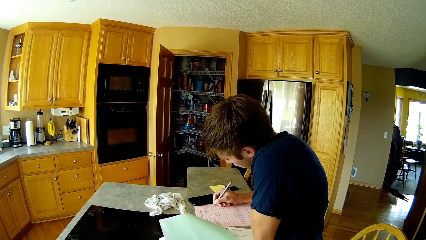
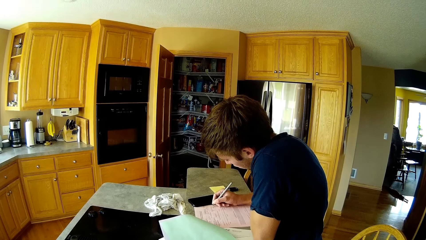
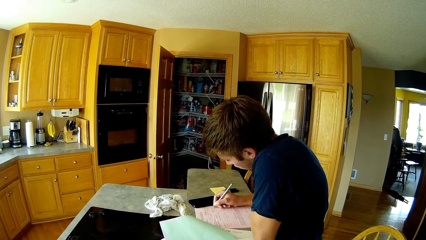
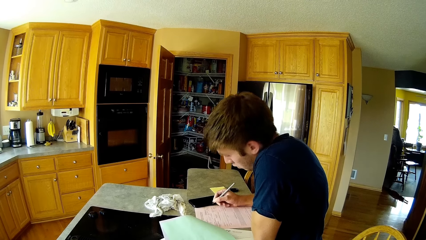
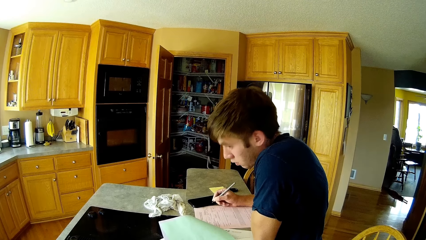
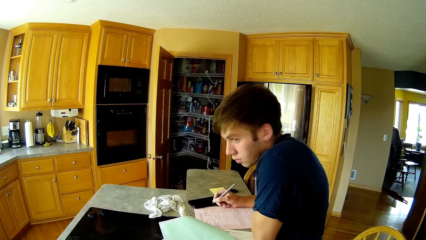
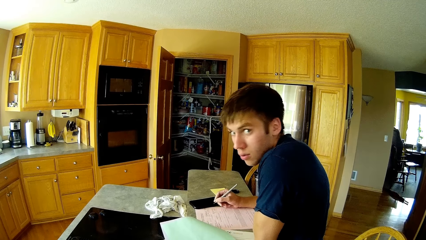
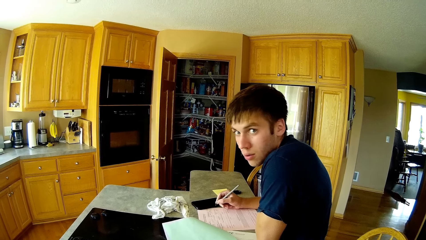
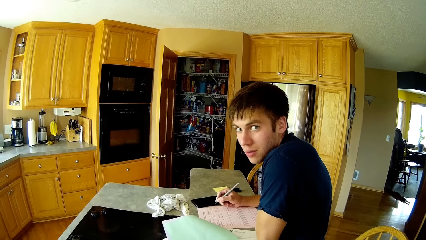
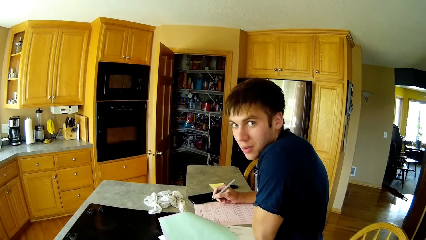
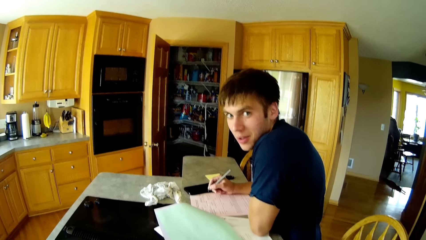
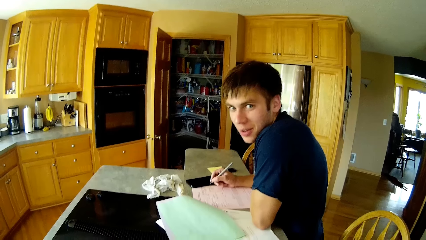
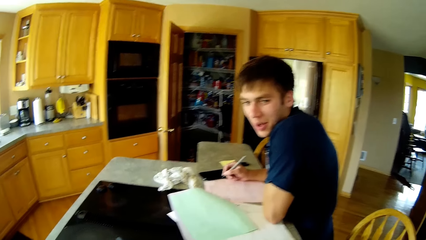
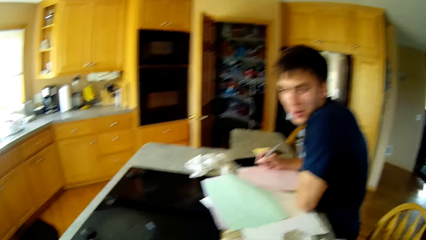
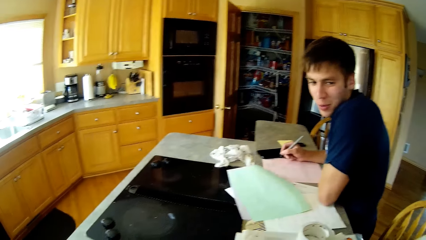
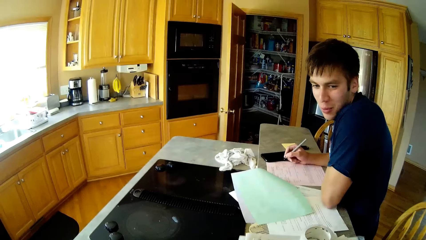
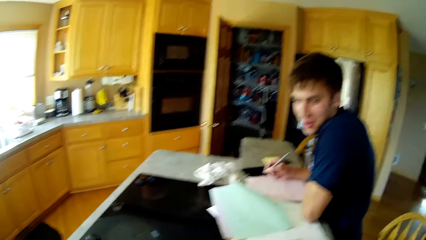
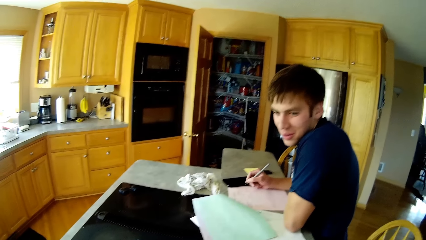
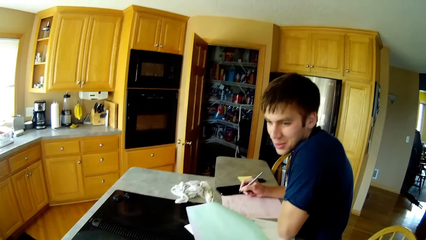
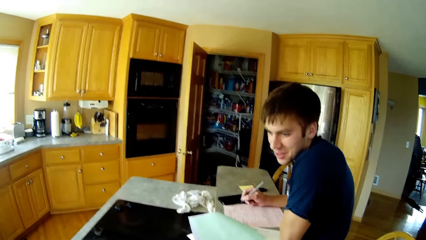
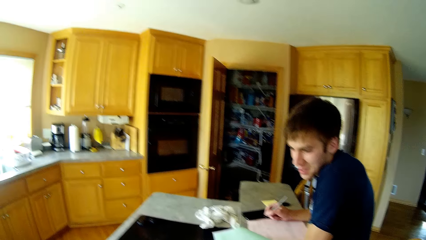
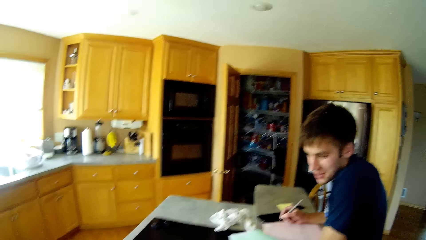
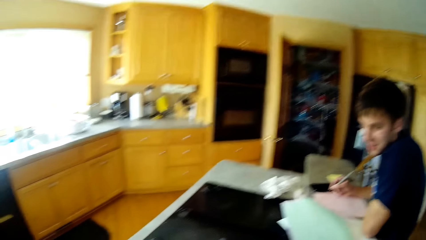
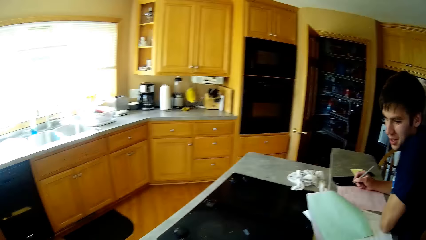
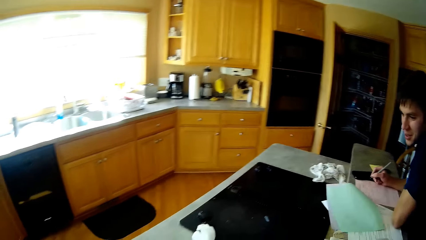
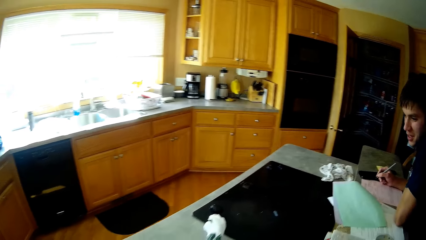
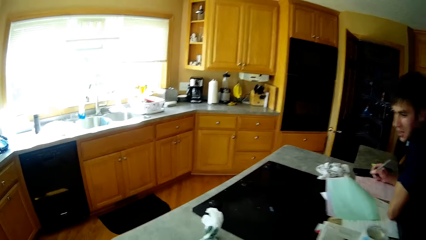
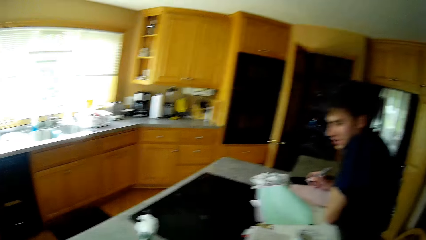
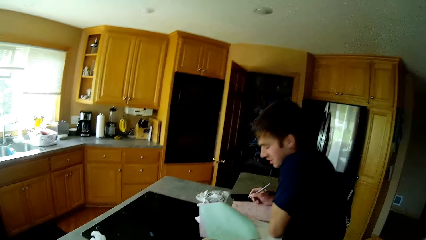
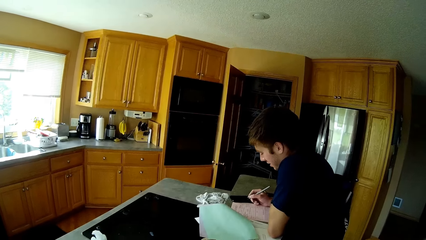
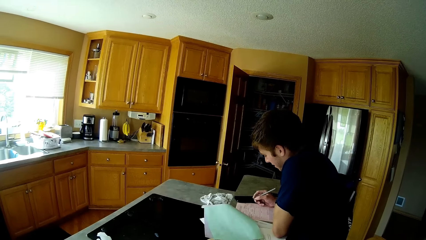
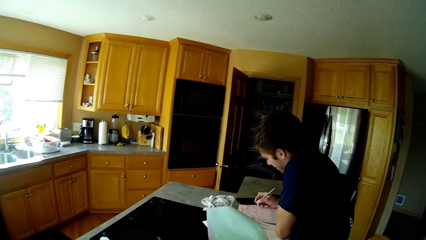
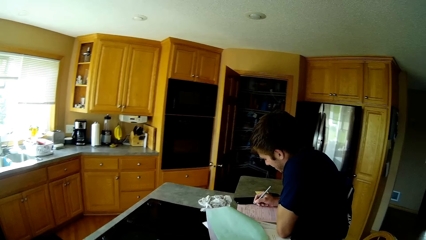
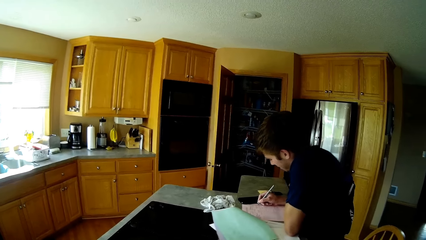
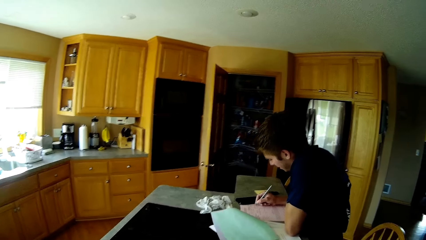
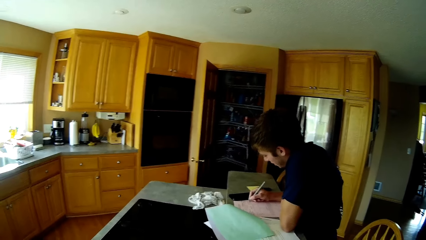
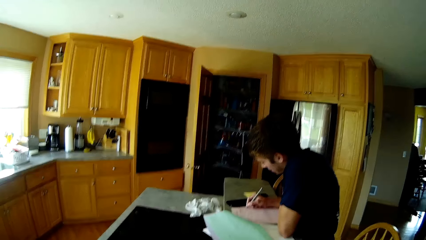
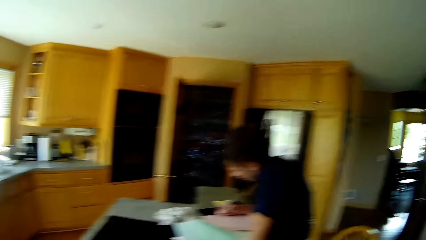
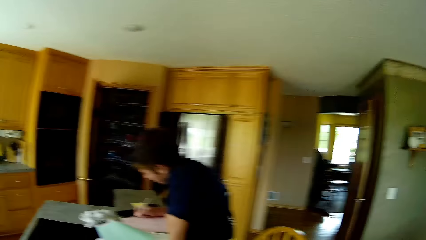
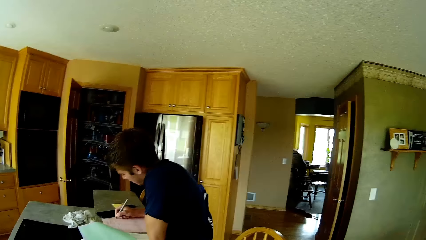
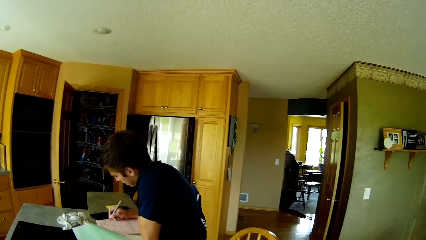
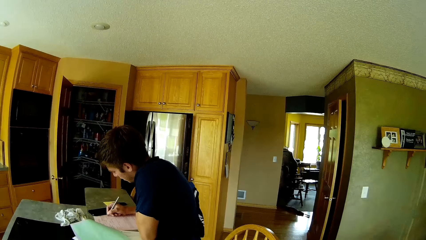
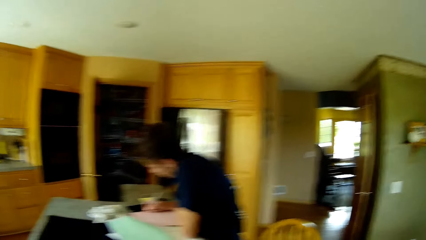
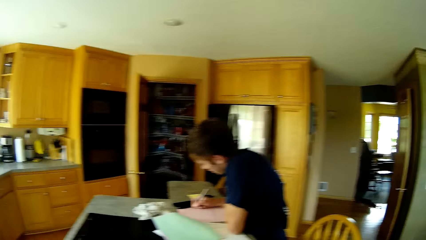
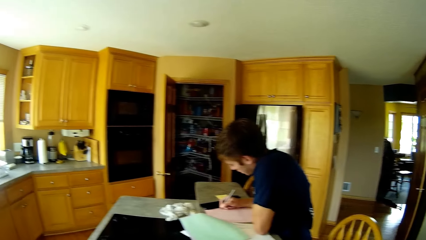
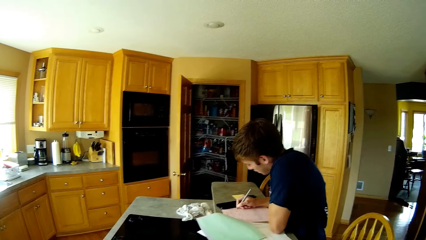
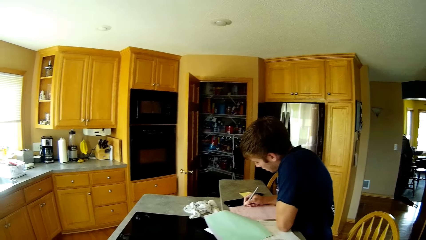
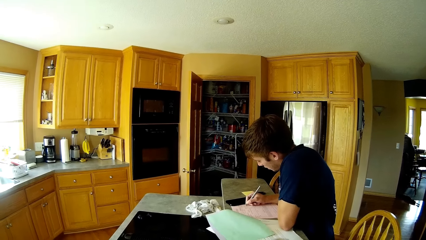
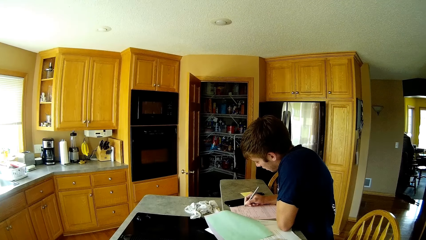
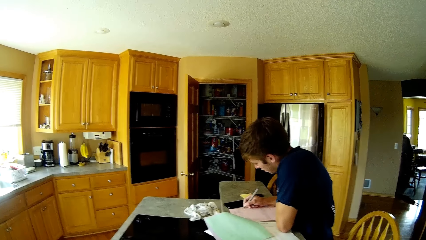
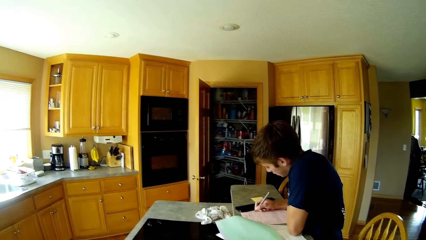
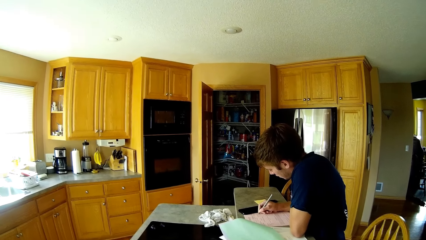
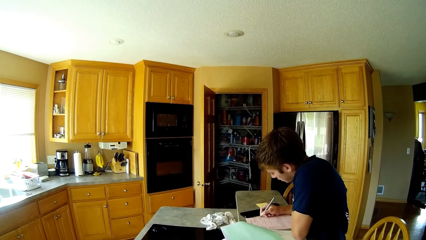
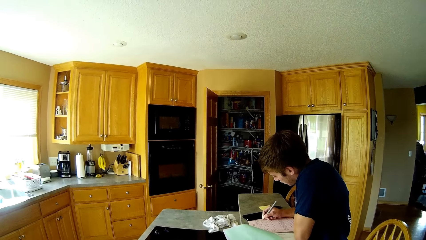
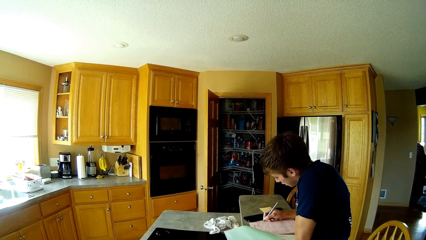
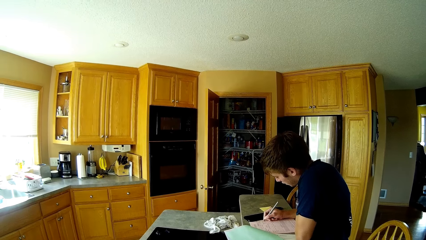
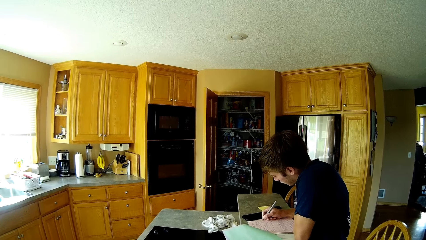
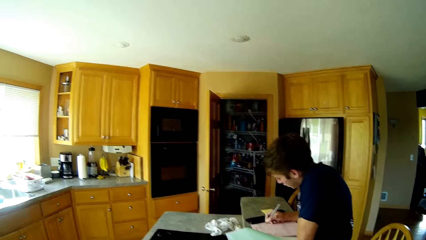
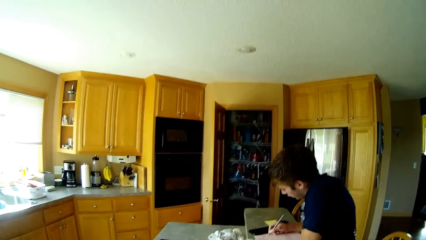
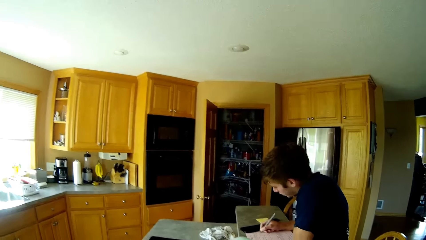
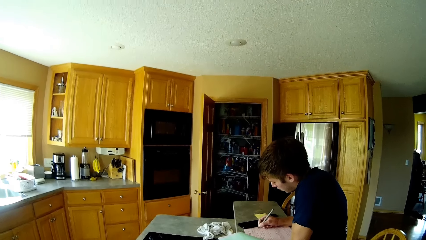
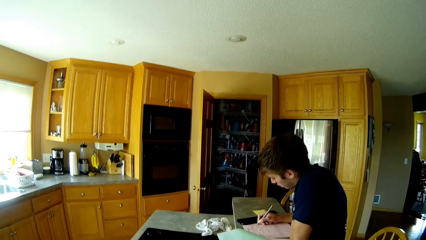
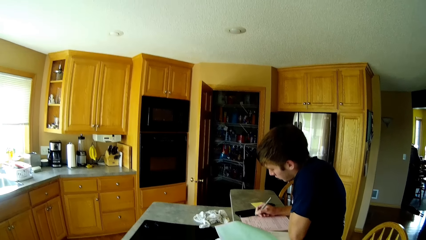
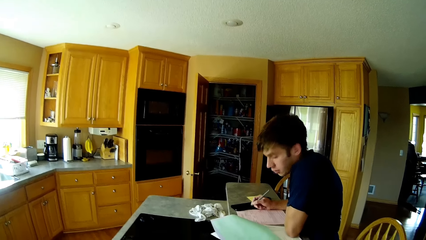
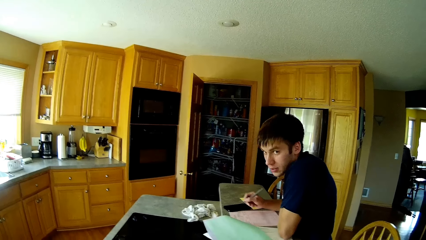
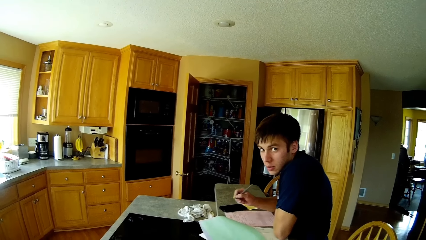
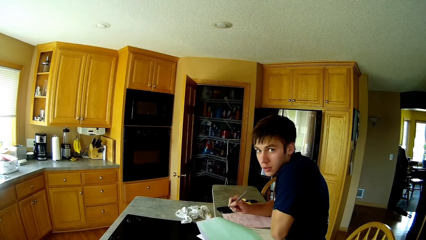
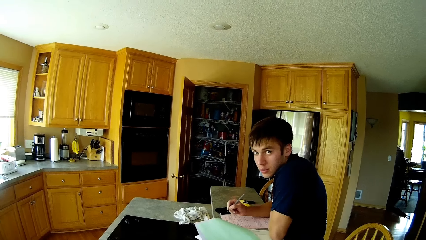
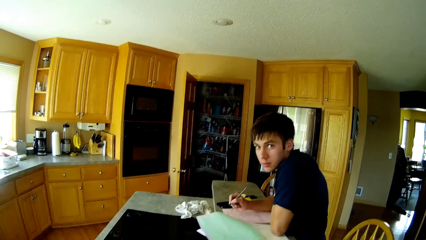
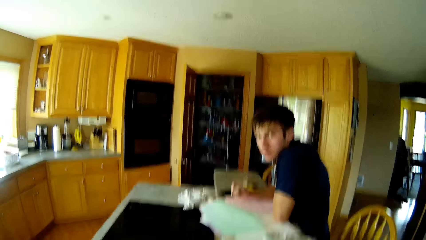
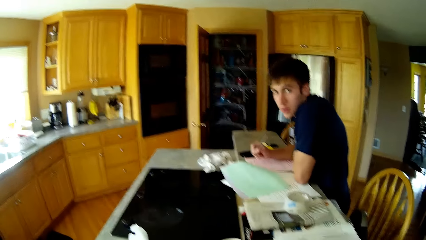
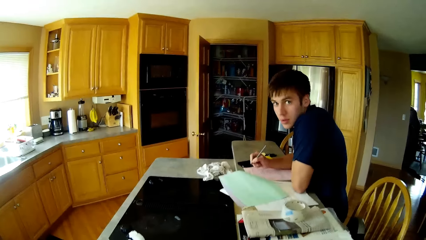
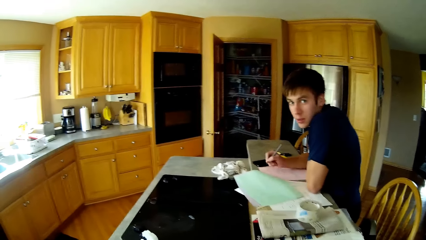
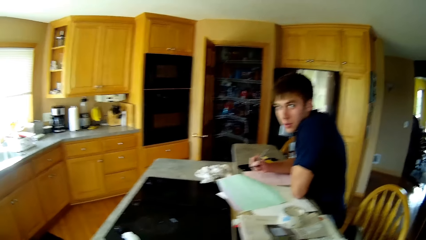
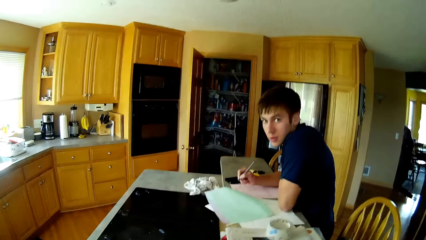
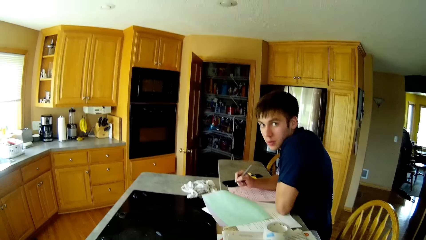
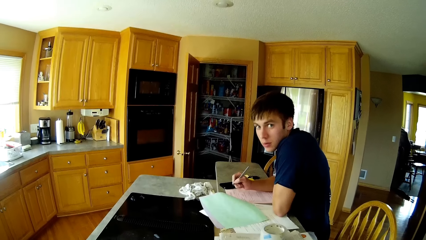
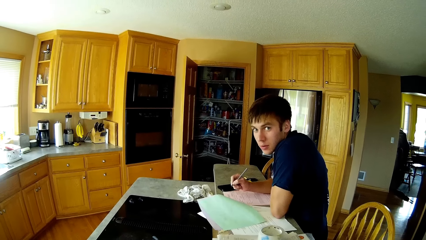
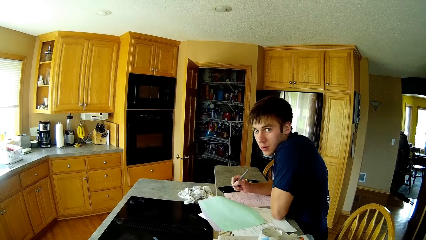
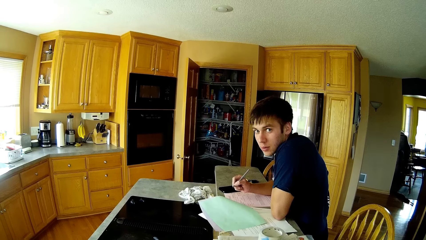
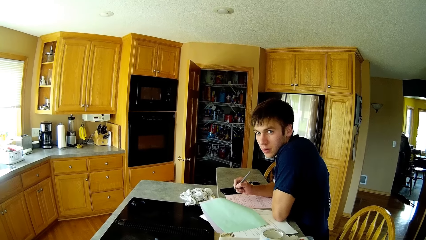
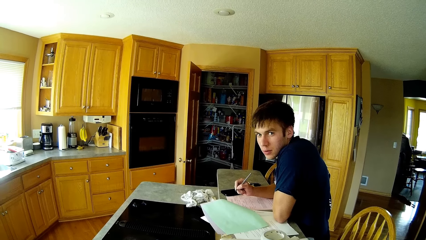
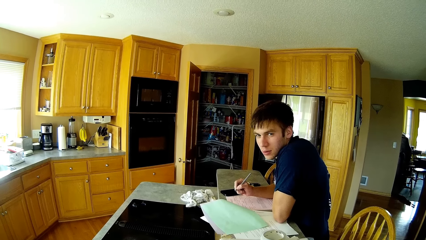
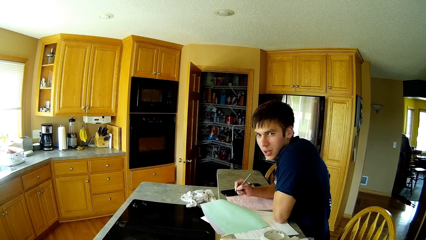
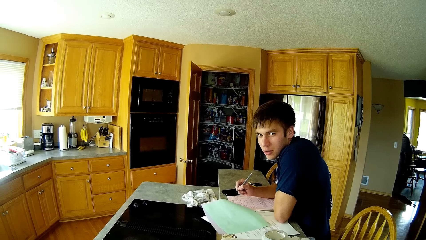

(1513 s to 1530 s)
A man converses with the camera wearer. The man holds a pen. The camera wearer converses with the man. The man writes on the papers with the pen. The camera wearer converses with the man. The man converses with the camera wearer. The camera wearer converses with the man. The man converses with the camera wearer. The man holds the pen. The camera wearer converses with the man.
